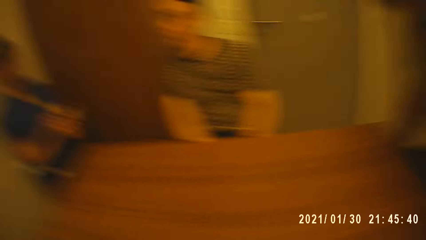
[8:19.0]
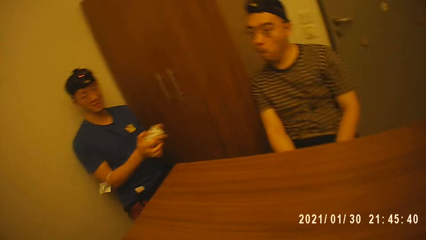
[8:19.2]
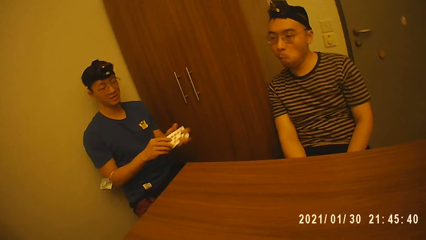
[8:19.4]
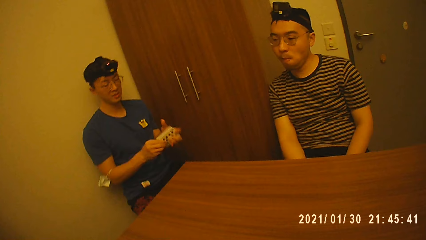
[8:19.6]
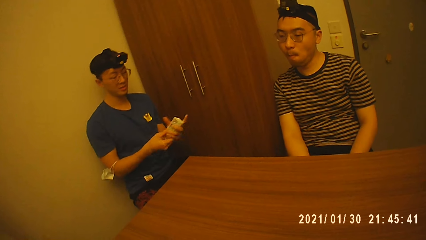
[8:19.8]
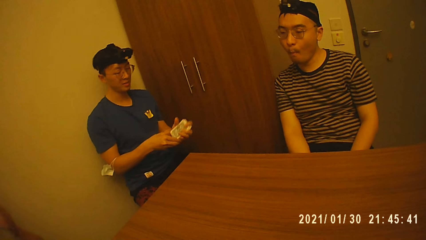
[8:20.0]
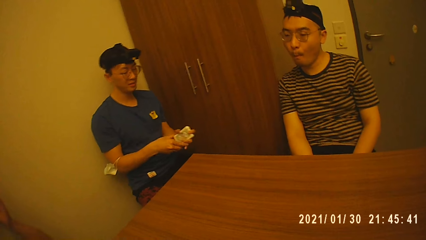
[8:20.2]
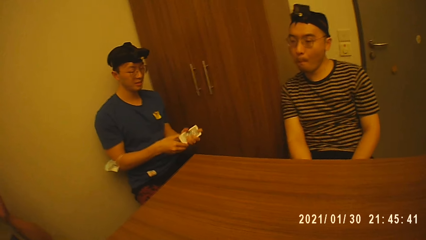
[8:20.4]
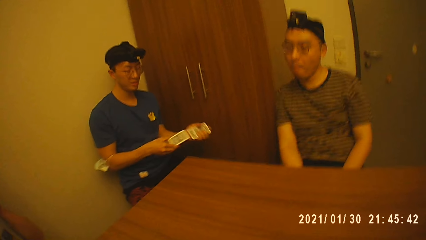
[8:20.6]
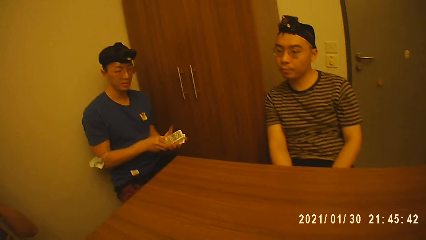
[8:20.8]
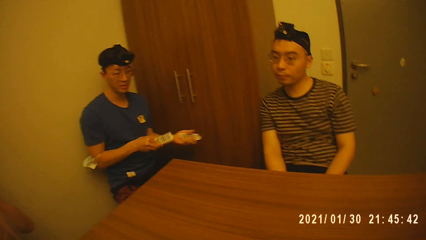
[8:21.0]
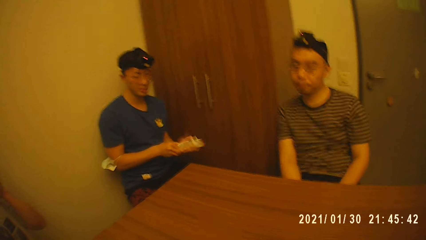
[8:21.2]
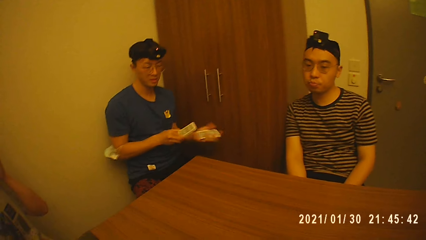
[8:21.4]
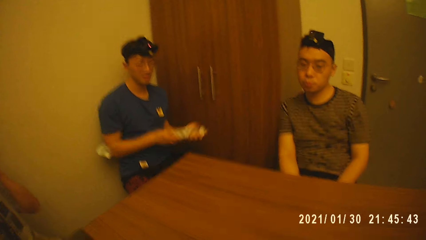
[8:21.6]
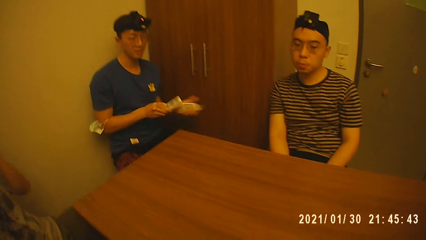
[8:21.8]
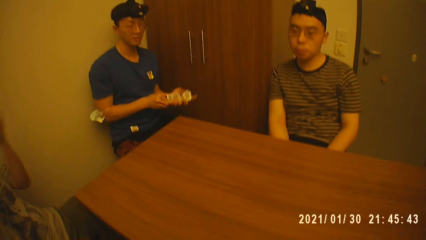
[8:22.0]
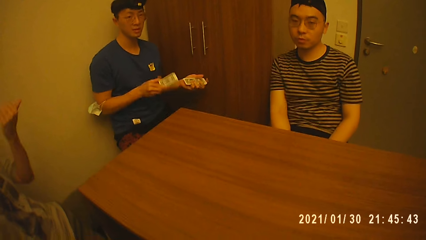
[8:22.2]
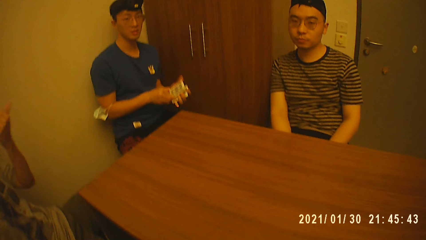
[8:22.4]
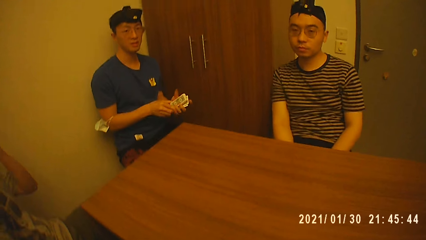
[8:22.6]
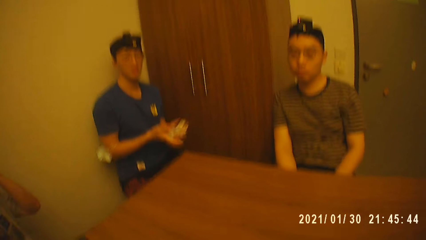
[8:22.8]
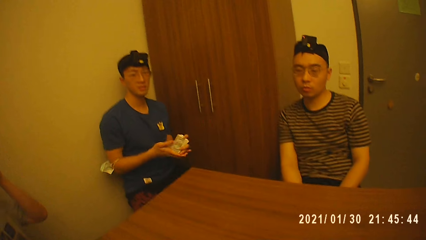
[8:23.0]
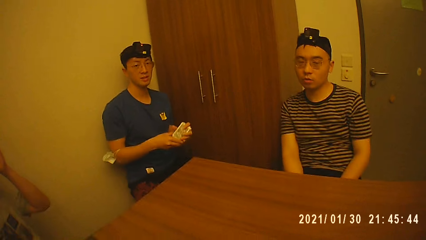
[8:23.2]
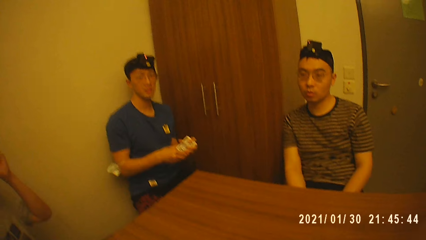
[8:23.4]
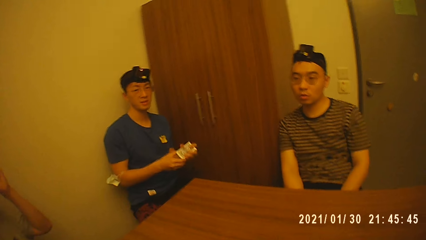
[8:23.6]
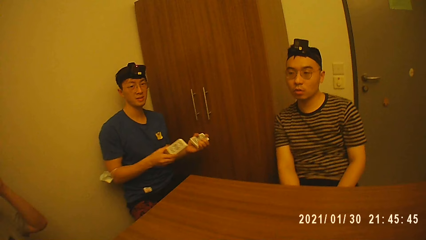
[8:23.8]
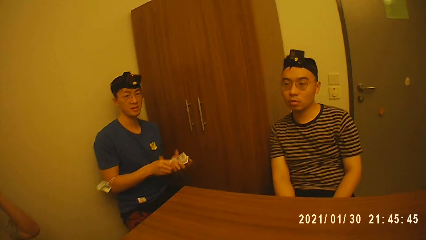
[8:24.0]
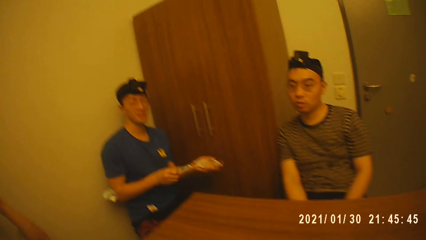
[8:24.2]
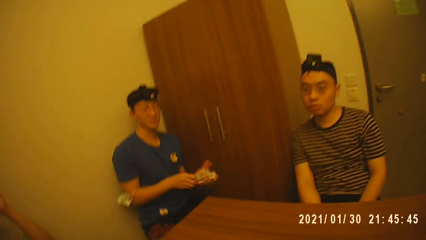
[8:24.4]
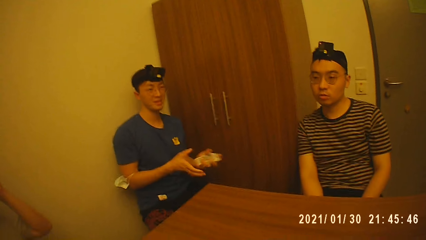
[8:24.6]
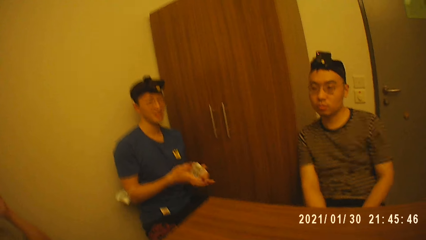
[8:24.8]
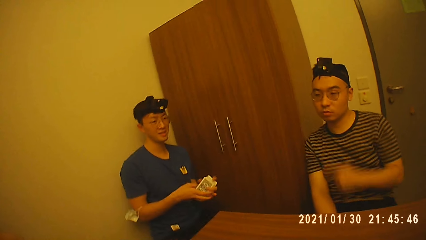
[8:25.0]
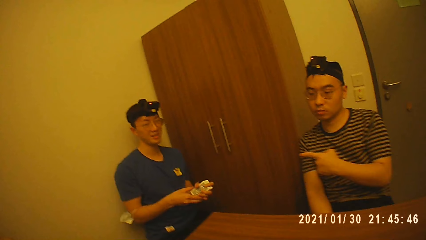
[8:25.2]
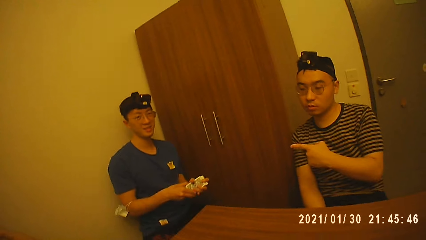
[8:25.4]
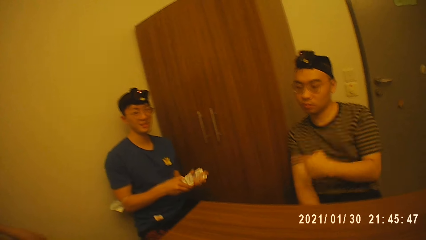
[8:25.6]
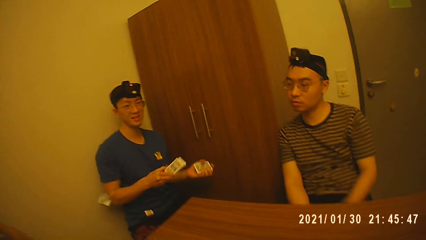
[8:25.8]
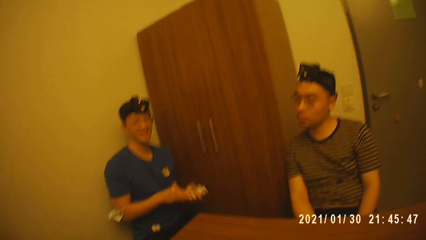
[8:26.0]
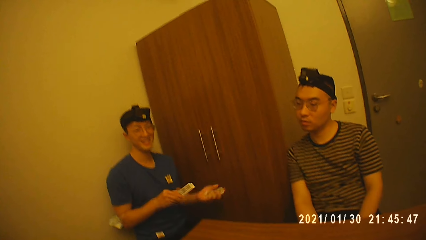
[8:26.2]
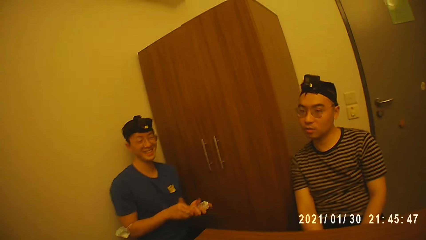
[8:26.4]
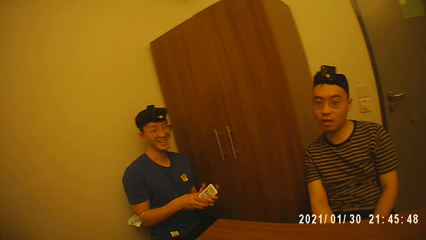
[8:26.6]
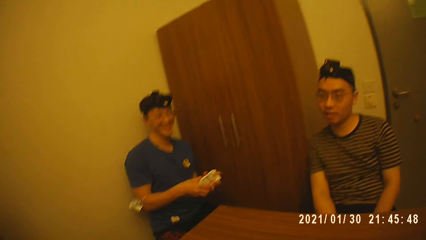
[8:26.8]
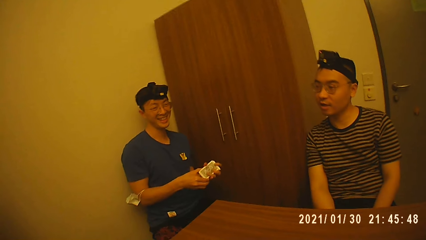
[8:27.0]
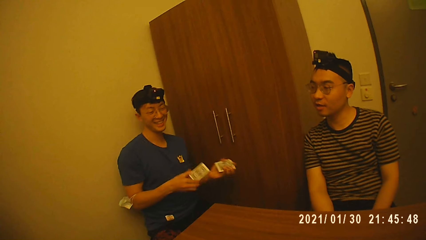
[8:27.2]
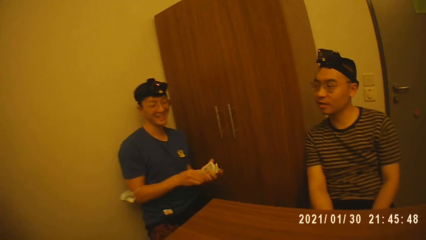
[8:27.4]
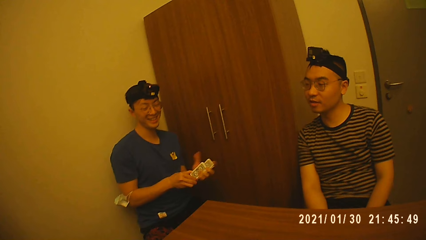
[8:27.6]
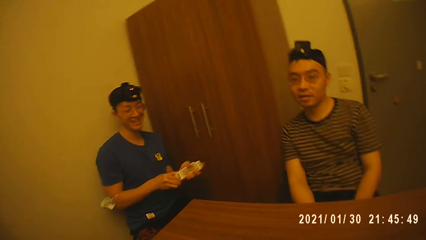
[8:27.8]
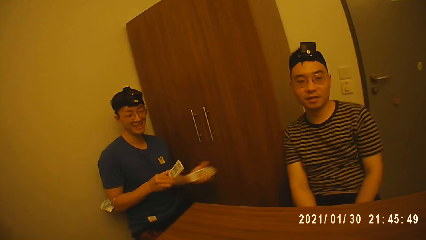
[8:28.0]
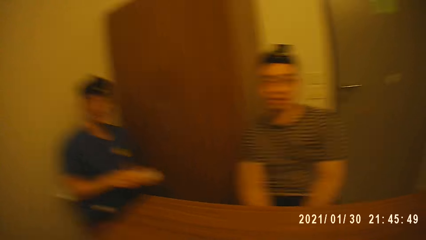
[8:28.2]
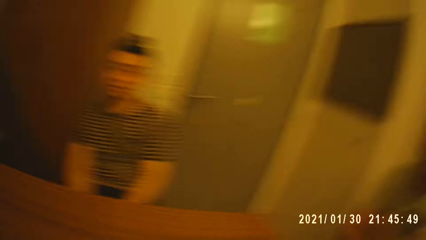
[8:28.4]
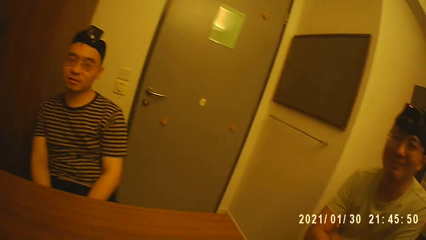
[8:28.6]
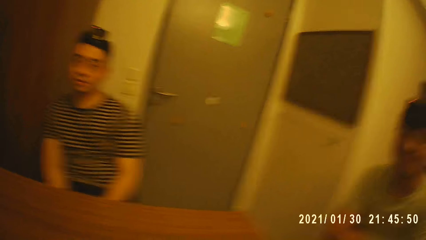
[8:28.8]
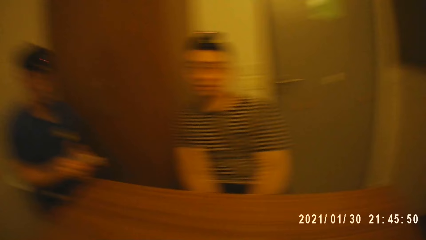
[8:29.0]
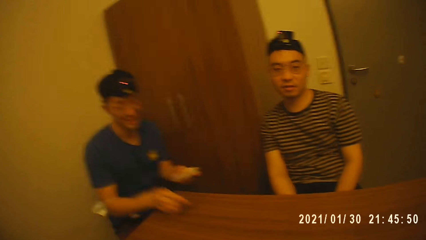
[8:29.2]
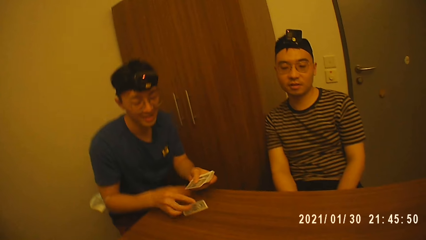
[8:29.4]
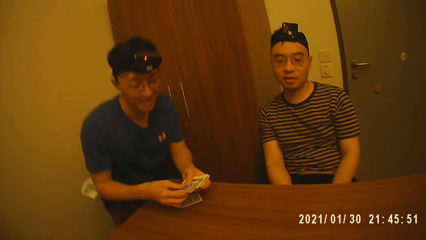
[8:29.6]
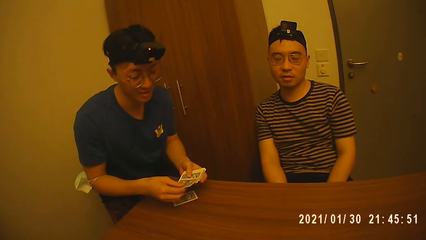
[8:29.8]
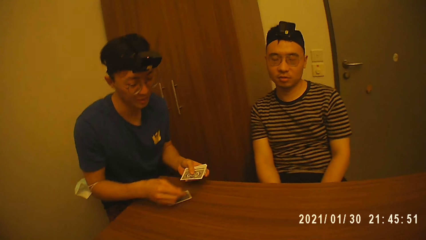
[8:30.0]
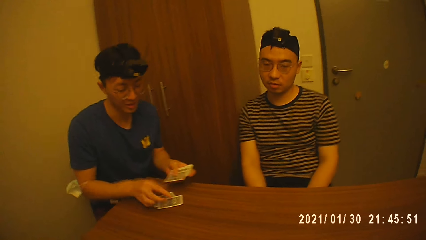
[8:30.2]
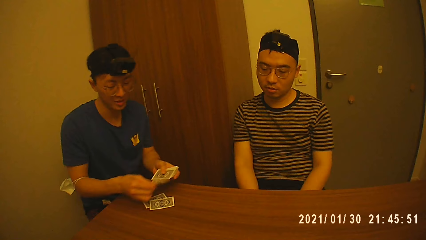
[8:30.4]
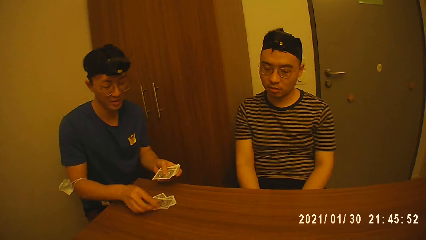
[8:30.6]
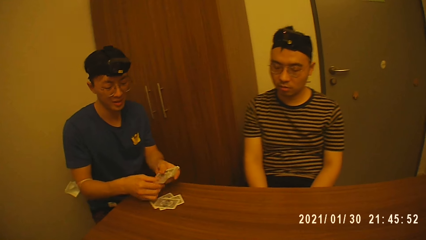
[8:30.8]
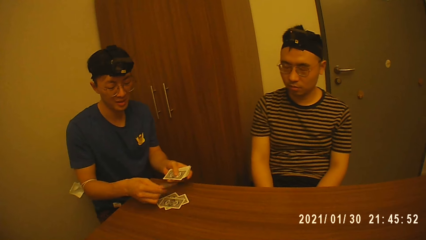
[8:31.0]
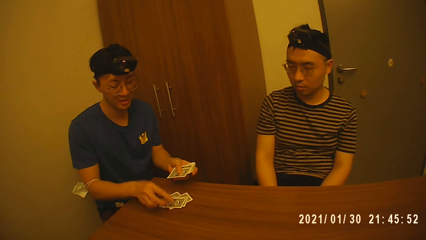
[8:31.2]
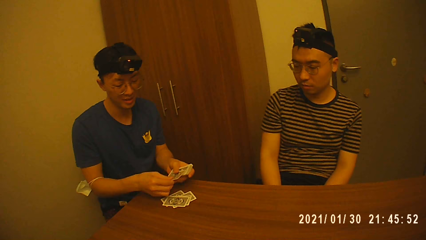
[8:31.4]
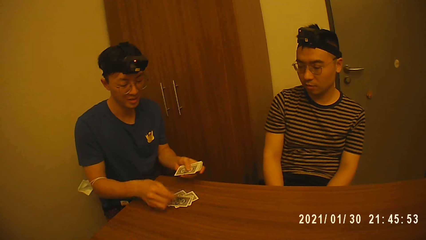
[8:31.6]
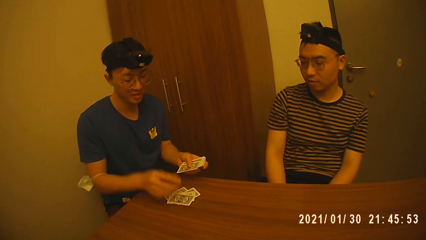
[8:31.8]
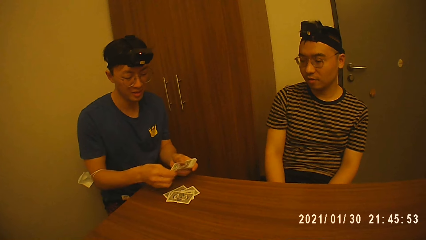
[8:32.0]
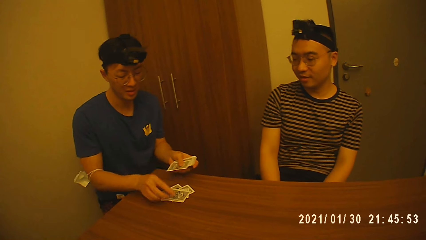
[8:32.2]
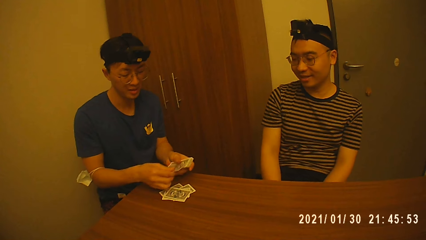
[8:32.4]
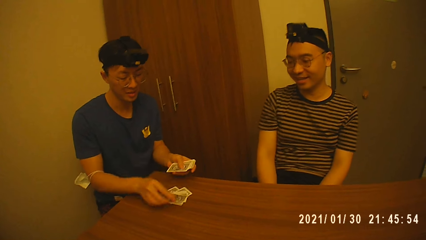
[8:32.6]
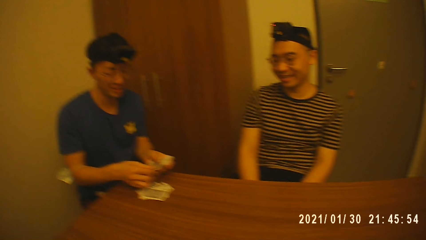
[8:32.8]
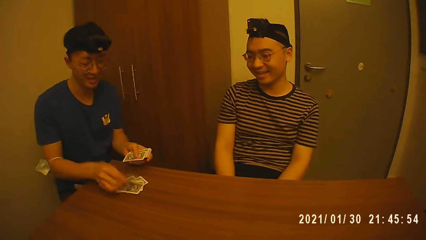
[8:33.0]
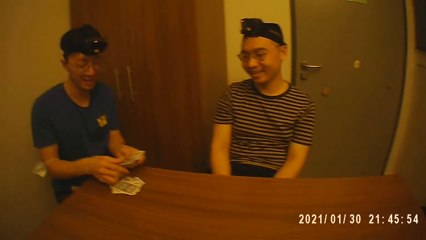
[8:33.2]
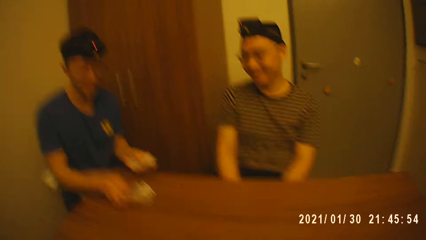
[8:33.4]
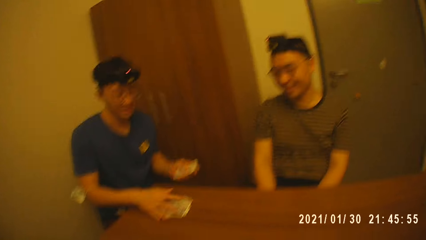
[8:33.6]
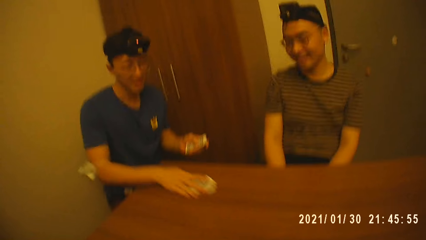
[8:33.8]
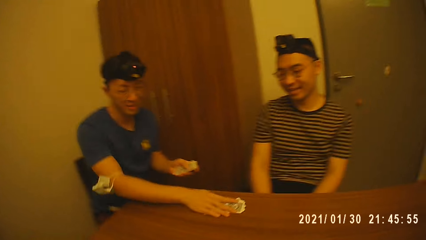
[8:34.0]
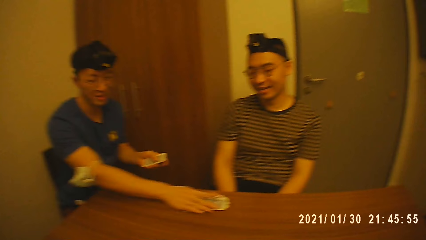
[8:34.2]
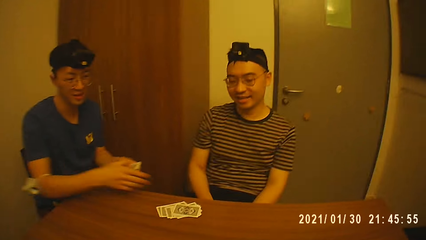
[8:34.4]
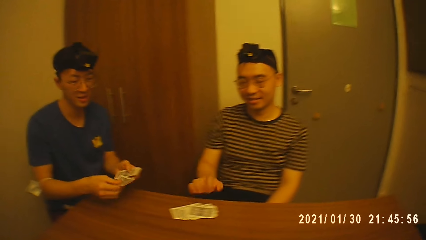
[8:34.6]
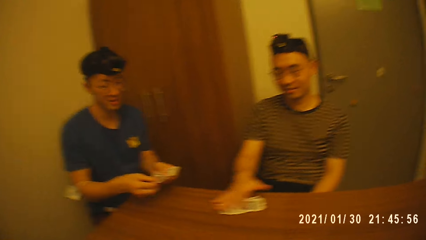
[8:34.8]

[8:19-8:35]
A man holds the cards with both hands and shuffles the cards in his hands. Another man converses with the camera wearer, the first man and two other men. The second man touches his head with his left hand. The first man converses. A third man points at the first man with his left hand. The camera wearer converses. The first man shuffles the cards in his hands. The first man takes a card from the cards in his left hand with his right hand and drops the card in his right hand on the table. He divides the cards on the table. The first man takes a card from the cards in his left hand with his right hand and drops the card in his right hand on the table repeatedly. The first man moves the cards on the table with his right hand towards the second man.
